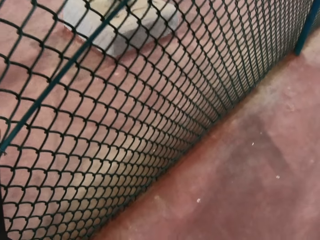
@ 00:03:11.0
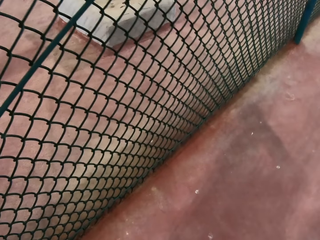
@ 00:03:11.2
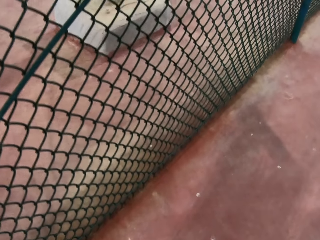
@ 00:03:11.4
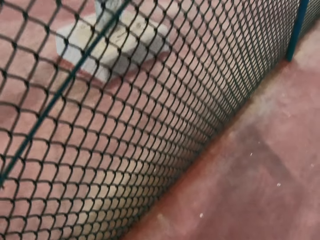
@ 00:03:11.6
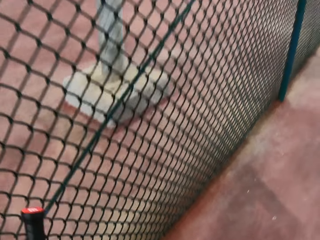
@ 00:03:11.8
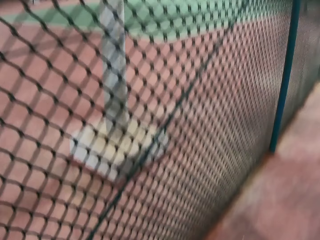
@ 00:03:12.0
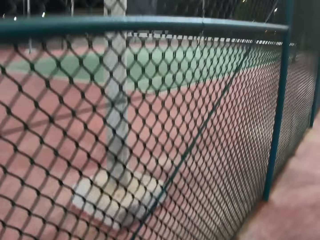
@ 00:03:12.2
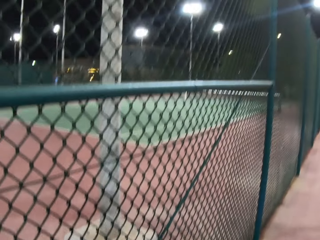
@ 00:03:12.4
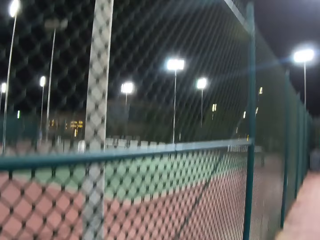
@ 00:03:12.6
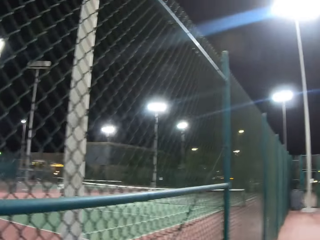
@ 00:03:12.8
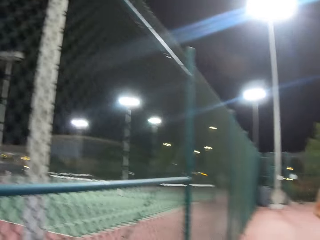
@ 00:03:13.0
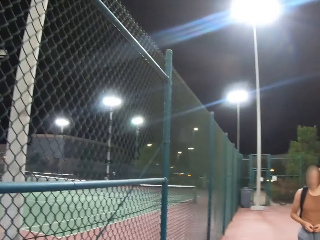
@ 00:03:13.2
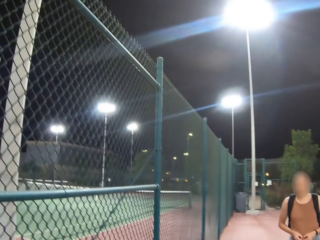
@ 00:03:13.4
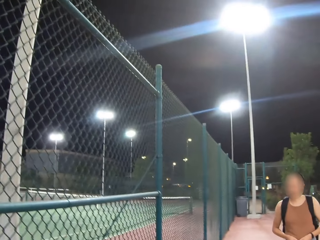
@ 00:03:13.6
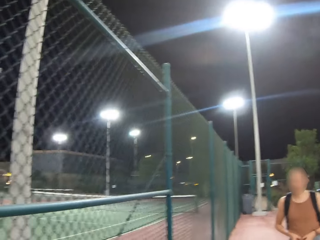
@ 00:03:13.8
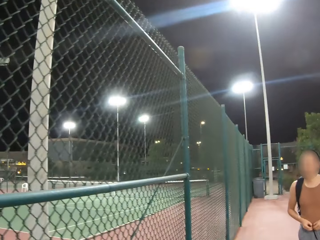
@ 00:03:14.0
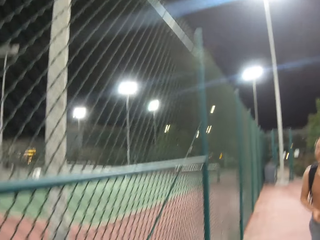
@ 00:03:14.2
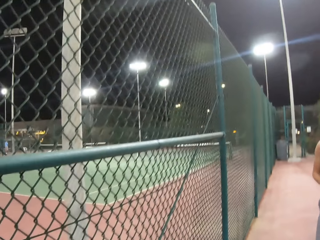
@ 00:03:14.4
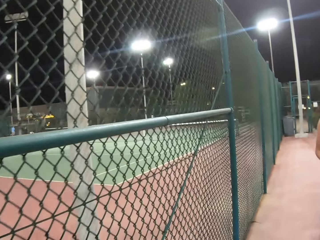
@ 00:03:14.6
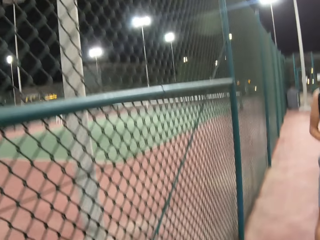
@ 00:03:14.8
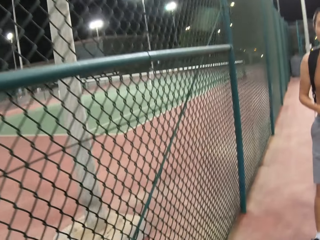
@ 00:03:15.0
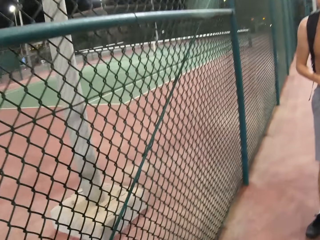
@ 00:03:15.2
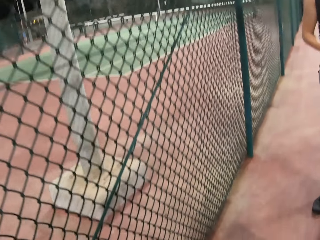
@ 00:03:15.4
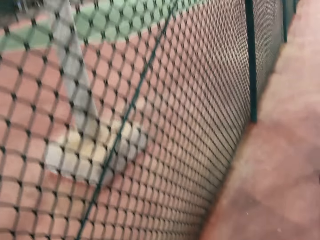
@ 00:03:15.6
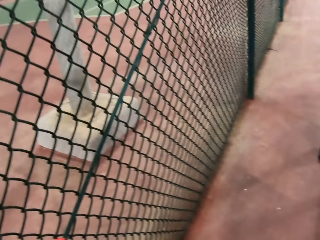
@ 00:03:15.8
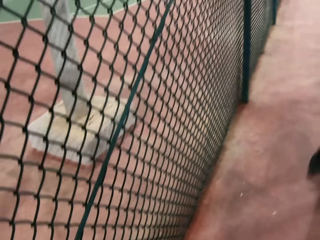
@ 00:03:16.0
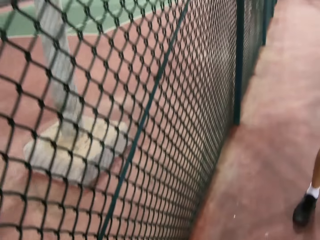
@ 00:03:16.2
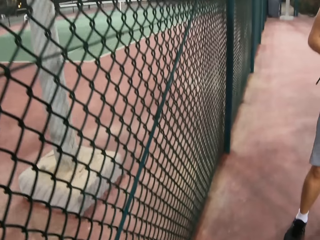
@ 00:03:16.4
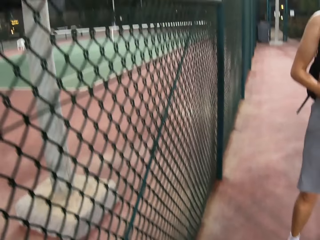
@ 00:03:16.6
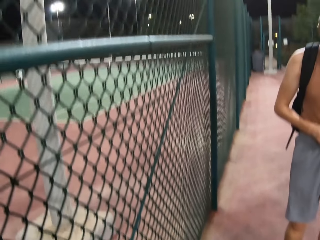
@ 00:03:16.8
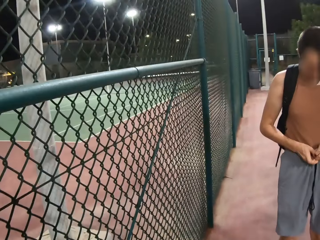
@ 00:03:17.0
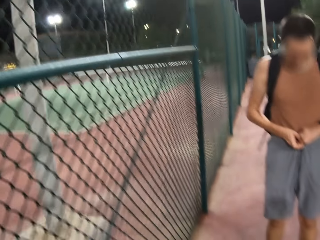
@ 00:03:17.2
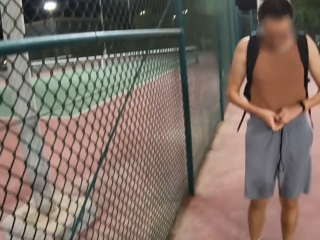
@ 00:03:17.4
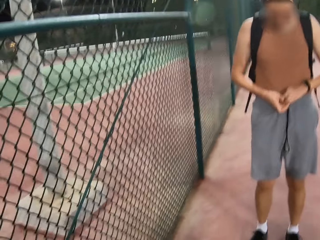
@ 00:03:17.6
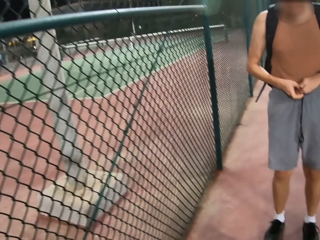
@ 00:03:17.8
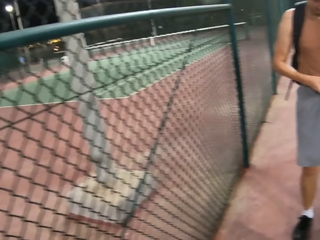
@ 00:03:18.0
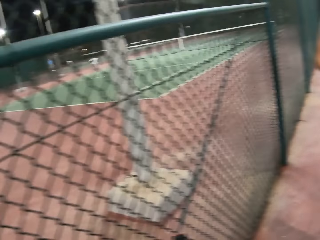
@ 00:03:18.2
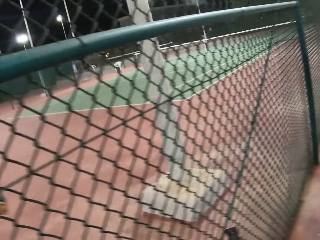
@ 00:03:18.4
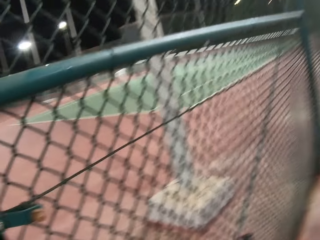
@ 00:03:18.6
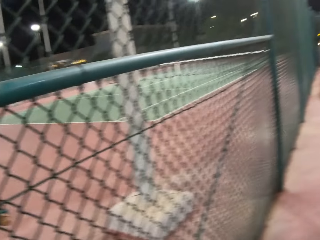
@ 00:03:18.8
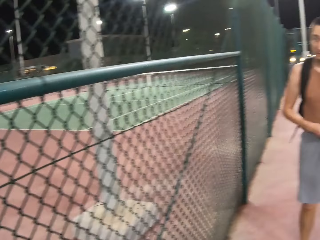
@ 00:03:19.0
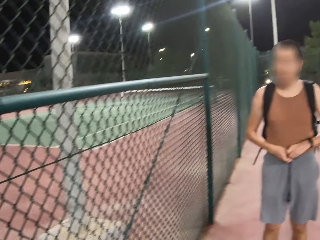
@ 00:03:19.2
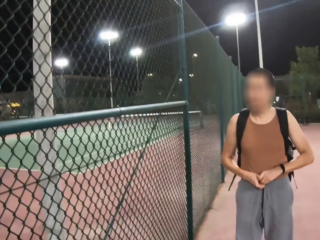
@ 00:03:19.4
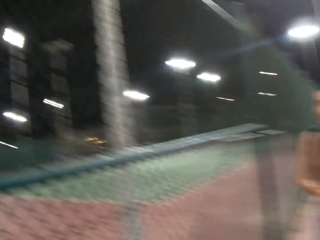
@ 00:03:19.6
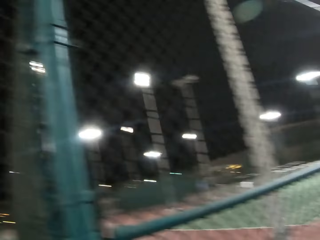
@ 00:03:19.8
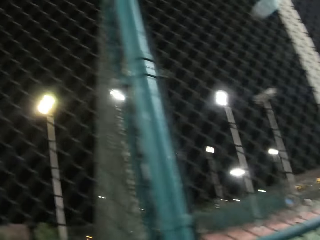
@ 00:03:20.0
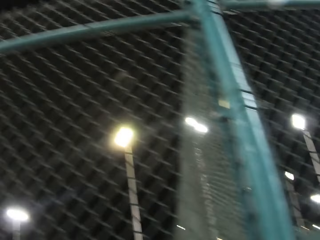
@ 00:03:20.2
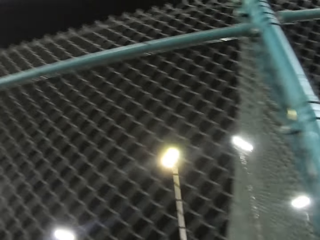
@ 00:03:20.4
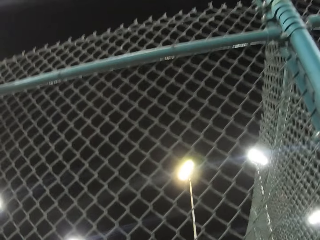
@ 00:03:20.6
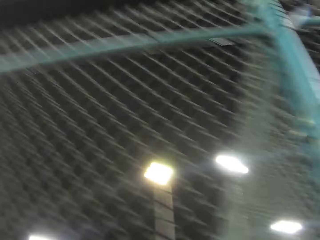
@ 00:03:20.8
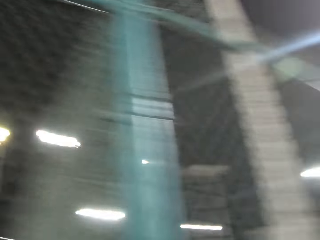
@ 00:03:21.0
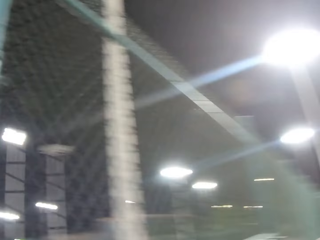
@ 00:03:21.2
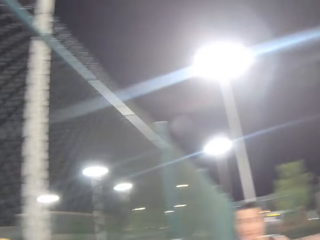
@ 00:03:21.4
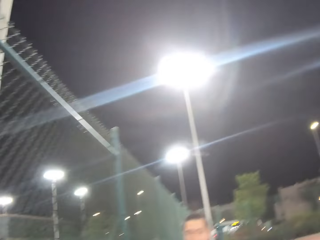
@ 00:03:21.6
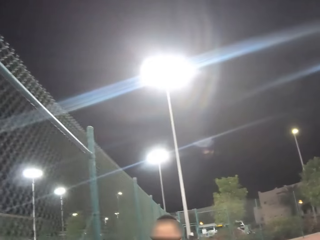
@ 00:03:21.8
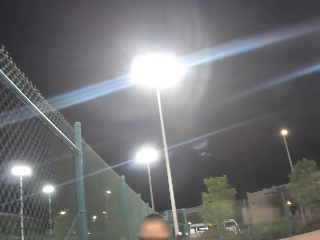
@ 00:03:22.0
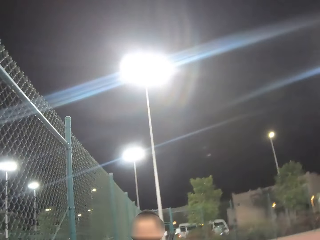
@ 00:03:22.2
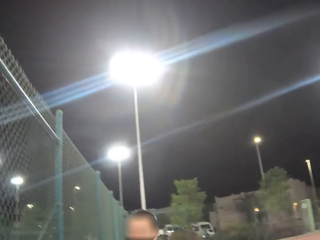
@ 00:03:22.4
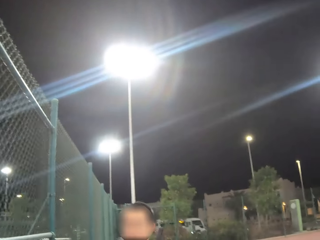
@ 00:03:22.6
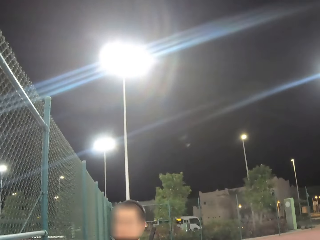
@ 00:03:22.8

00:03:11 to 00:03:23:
A man stands in the tennis court.

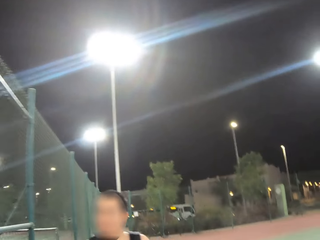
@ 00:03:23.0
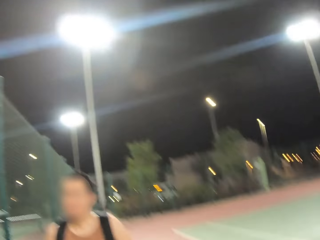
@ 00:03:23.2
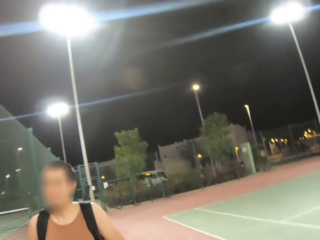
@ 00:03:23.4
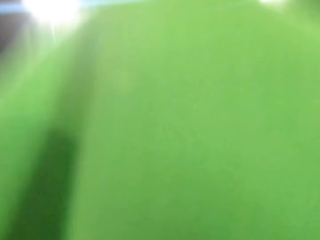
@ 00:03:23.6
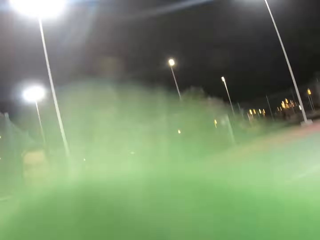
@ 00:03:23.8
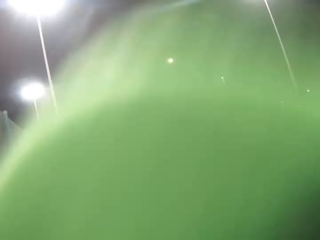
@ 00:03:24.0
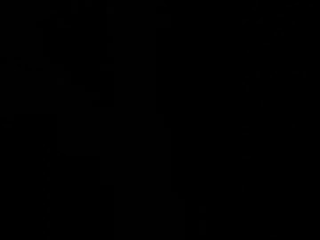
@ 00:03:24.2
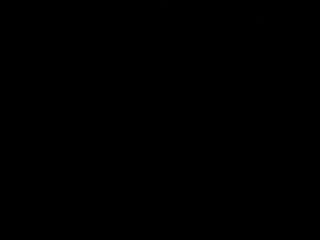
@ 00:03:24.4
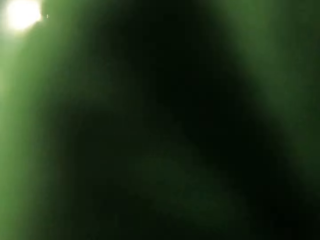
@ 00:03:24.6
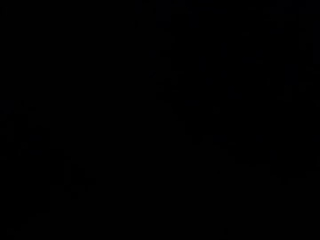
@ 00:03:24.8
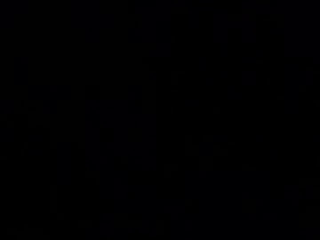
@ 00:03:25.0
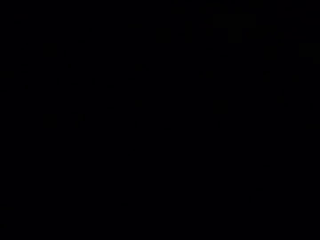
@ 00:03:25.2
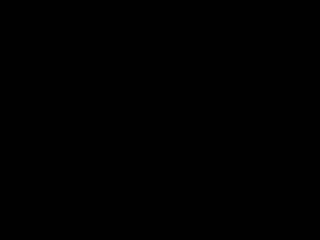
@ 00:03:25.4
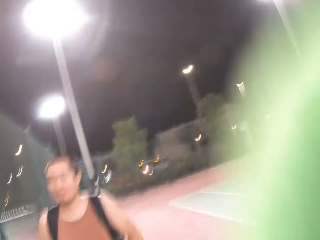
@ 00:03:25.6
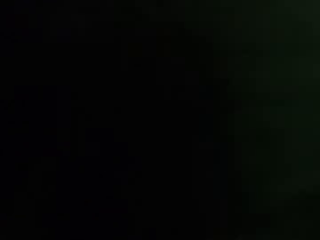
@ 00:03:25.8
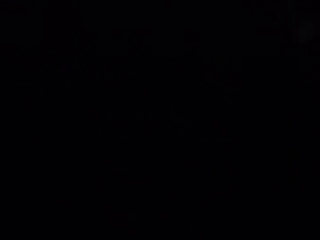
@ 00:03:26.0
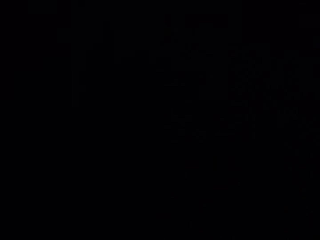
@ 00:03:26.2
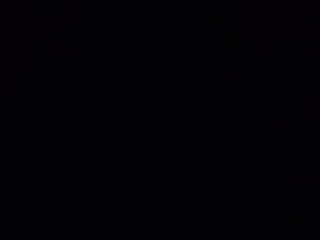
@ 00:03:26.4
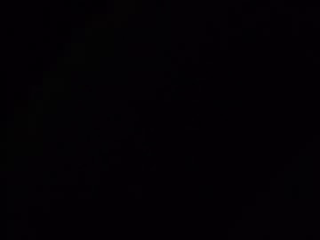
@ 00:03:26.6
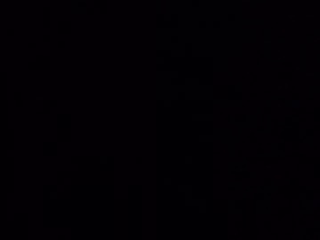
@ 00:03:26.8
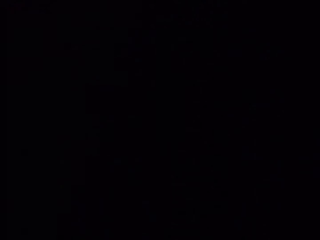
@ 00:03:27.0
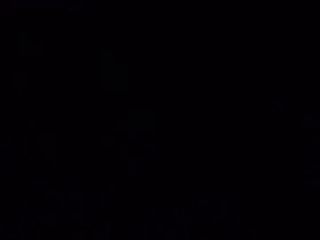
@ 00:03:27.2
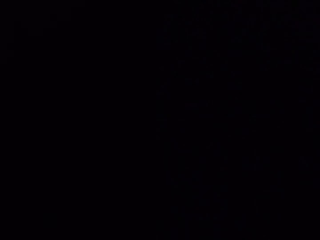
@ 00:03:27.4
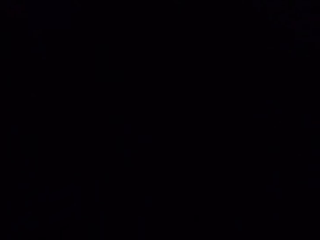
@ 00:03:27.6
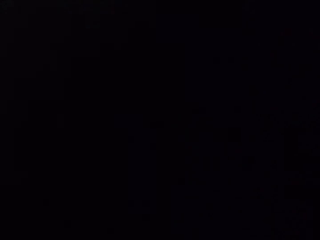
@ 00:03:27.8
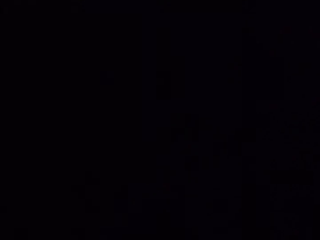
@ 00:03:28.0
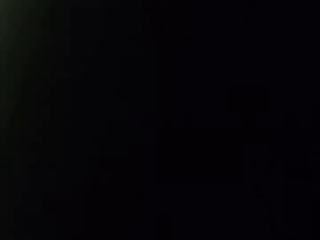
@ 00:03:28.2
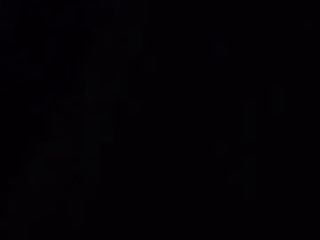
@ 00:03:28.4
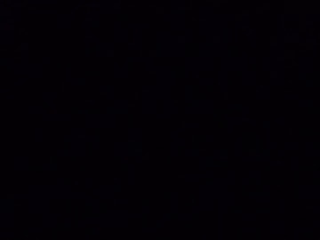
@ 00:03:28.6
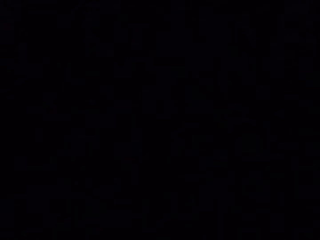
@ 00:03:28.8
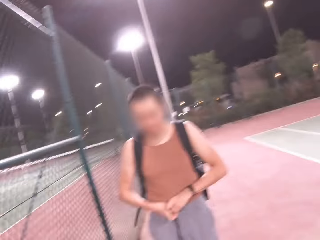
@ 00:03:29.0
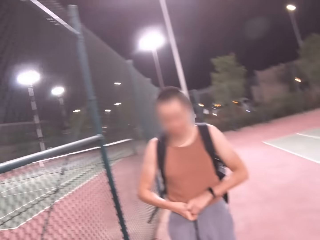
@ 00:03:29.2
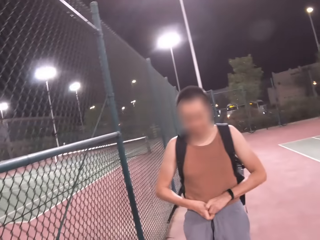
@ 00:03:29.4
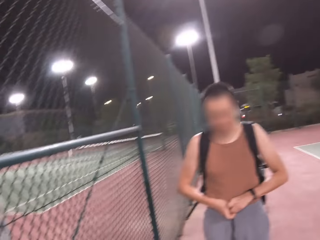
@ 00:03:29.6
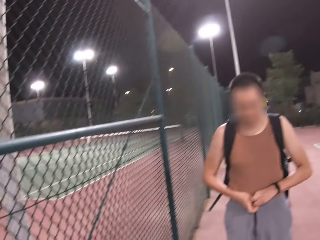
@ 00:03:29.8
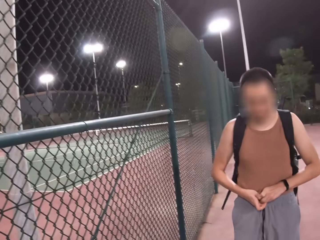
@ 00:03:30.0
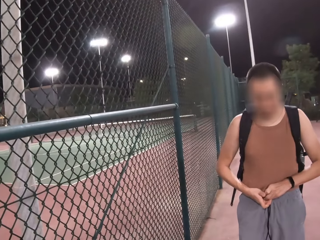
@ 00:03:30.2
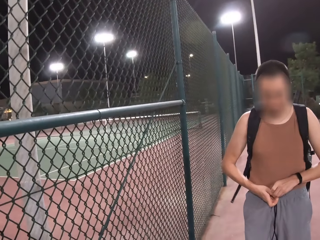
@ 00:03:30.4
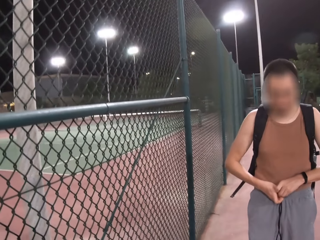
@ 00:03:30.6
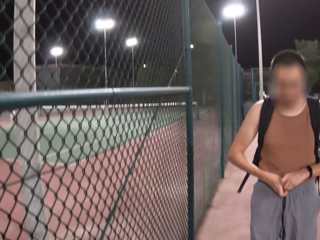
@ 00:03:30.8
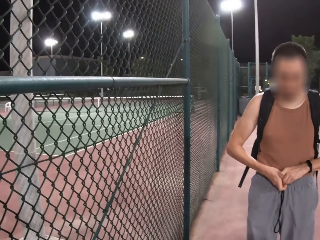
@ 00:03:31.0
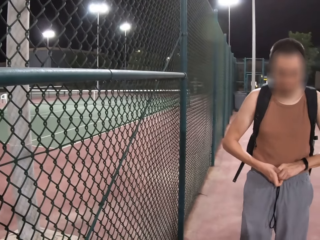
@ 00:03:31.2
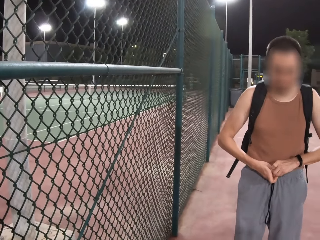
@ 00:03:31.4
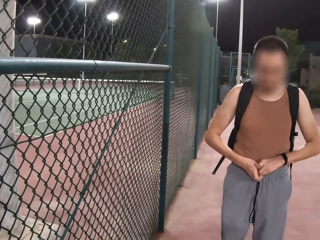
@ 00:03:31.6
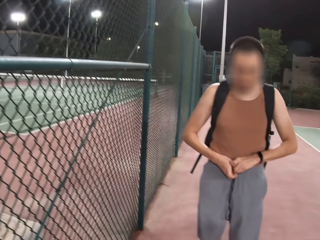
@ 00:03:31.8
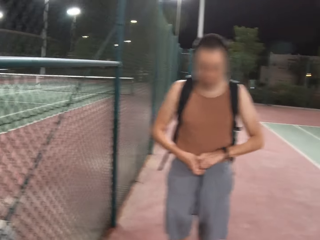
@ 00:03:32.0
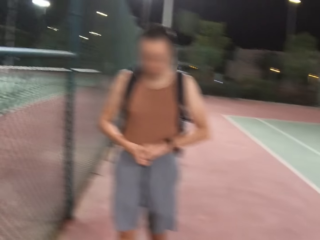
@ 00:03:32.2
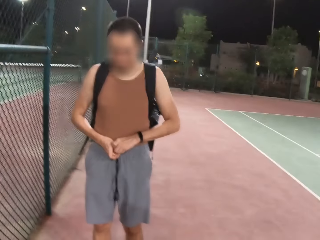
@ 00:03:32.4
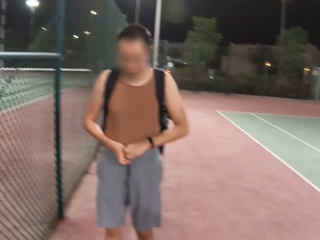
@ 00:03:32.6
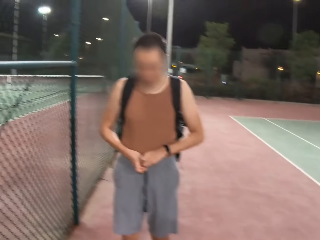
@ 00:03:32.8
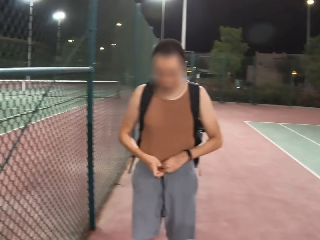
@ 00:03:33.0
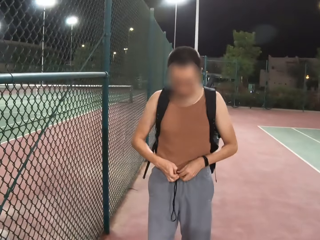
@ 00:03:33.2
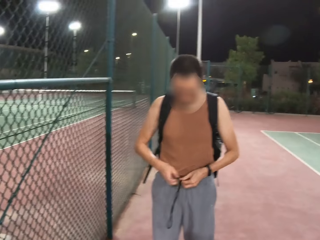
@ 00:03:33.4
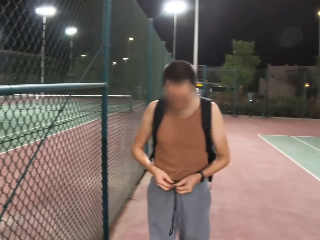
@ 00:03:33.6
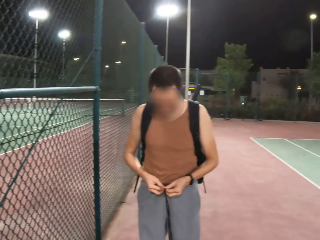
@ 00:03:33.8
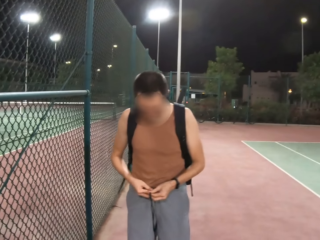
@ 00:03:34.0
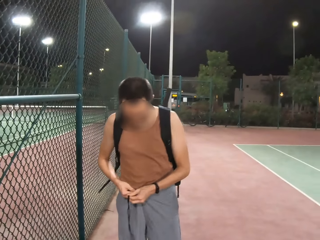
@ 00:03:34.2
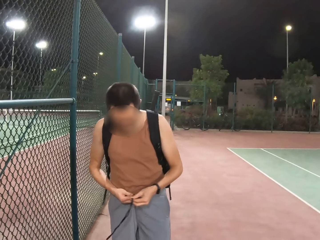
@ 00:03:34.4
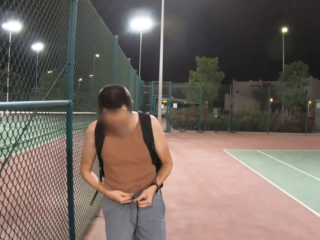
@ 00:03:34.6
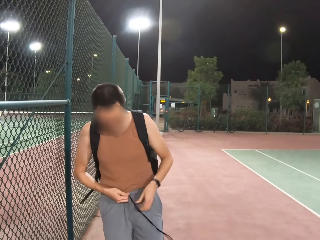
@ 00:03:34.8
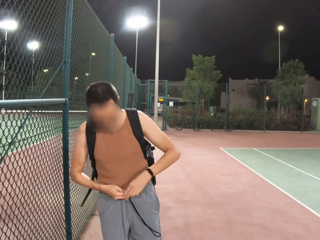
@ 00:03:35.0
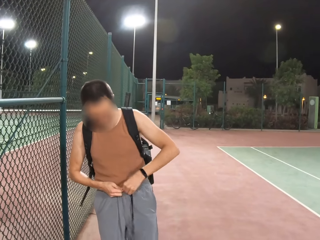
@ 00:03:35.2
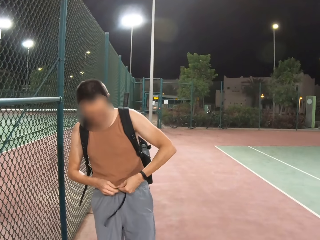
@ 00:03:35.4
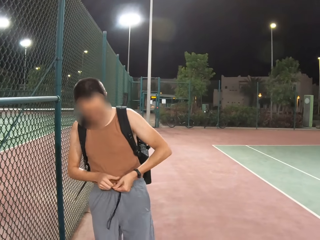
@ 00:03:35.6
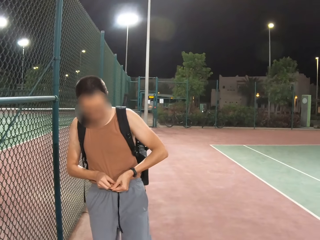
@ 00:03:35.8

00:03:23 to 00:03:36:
The man adjusts his pair of shorts with both hands. The camera wearer looks at the man.
